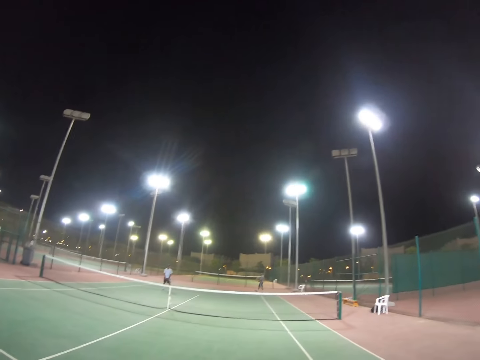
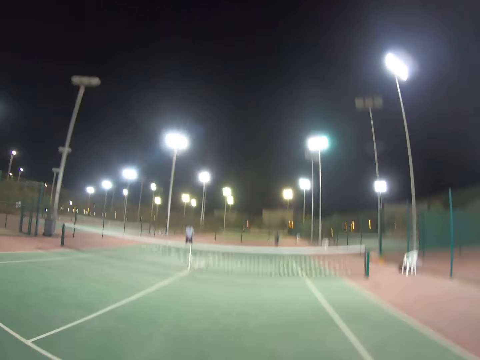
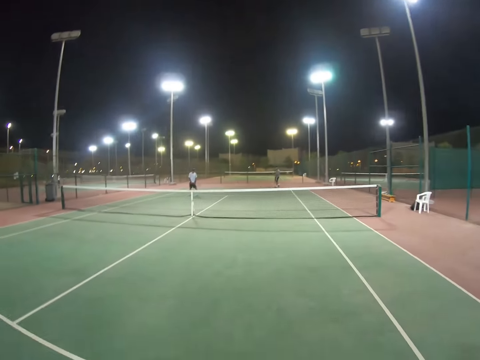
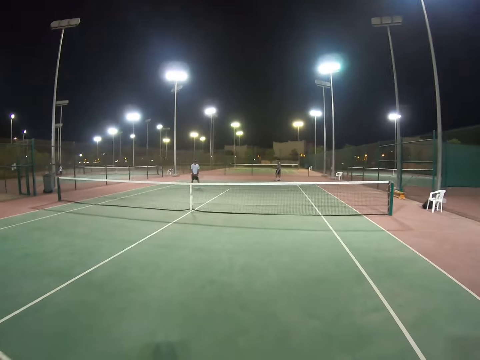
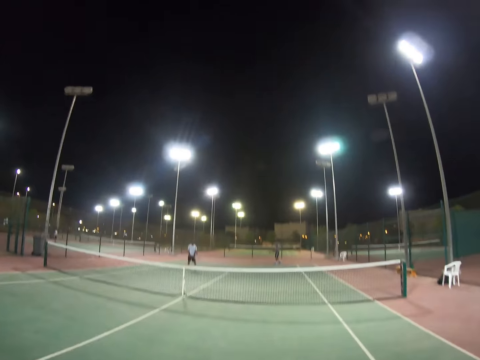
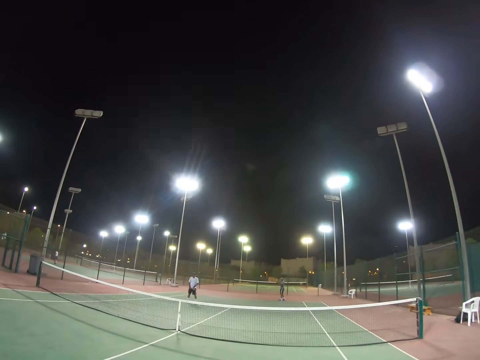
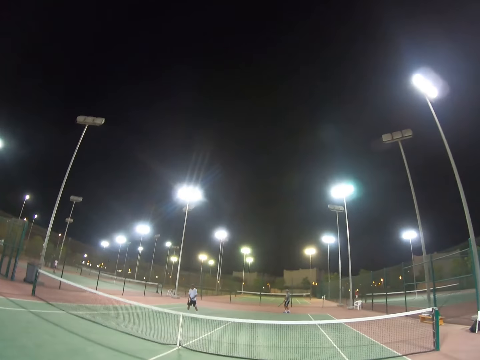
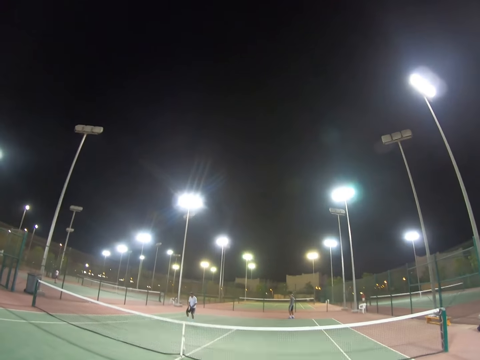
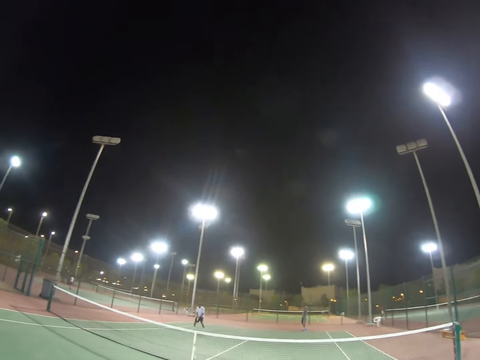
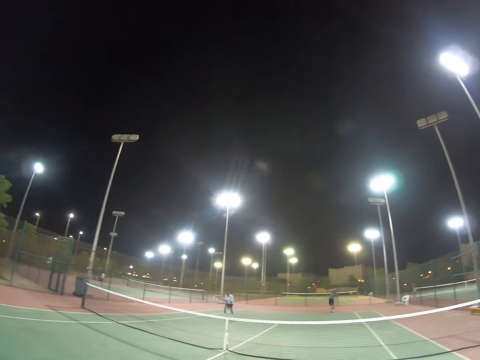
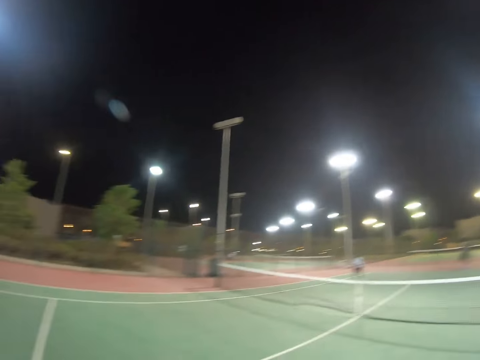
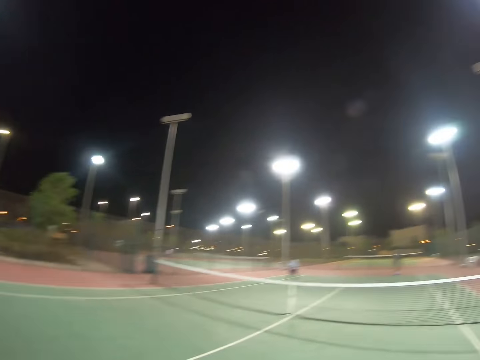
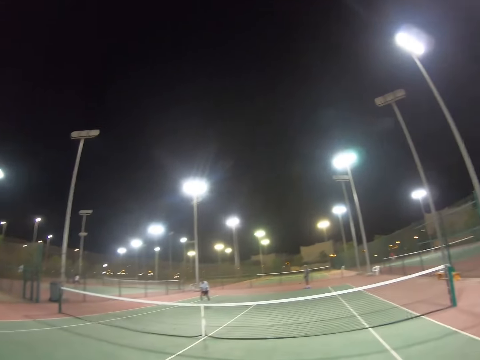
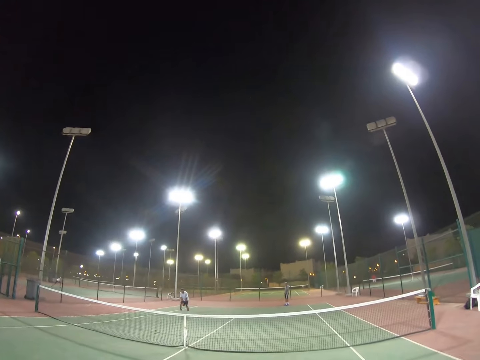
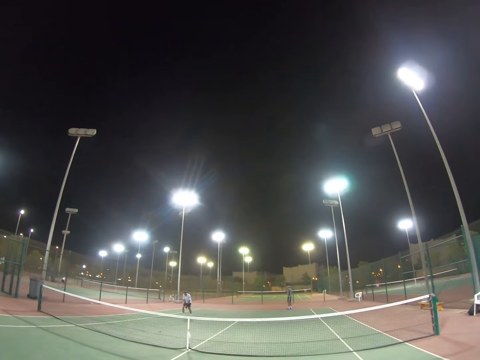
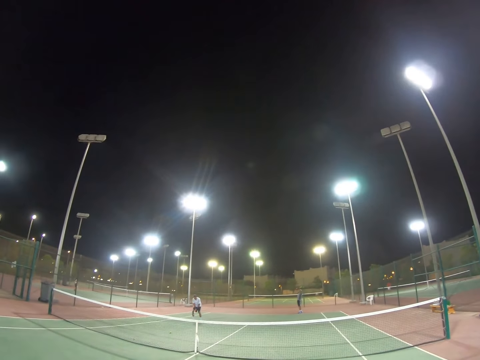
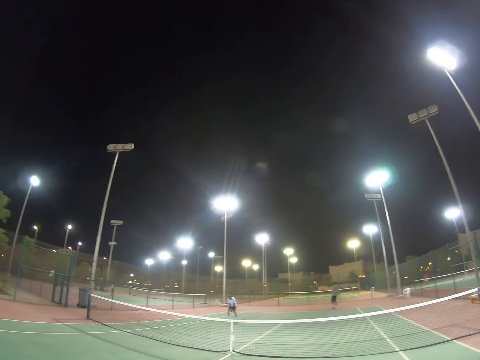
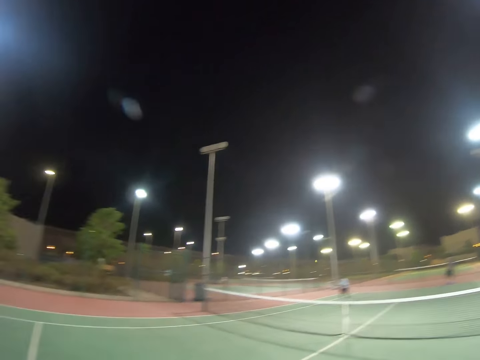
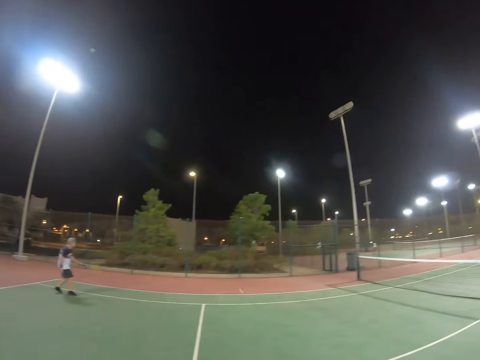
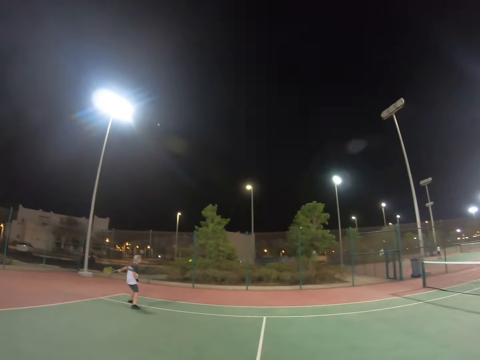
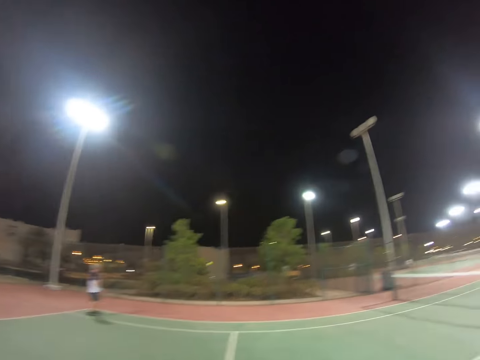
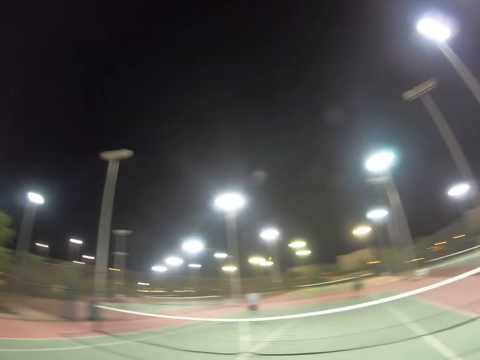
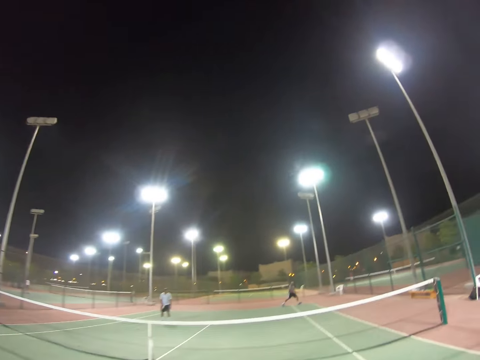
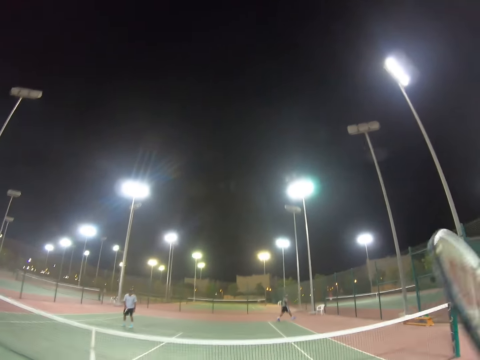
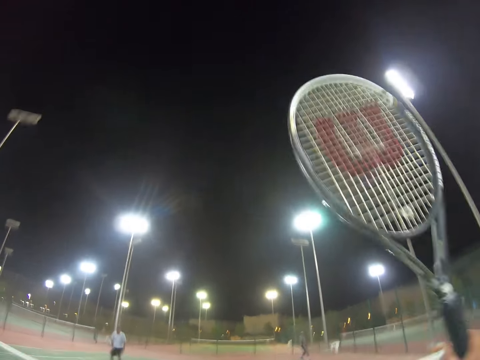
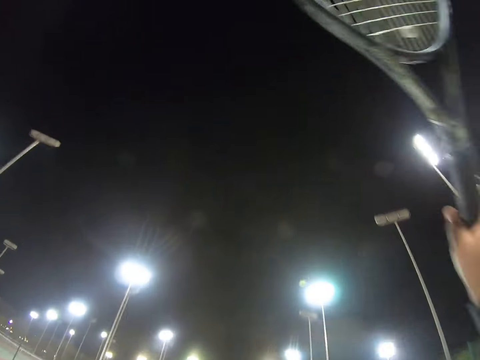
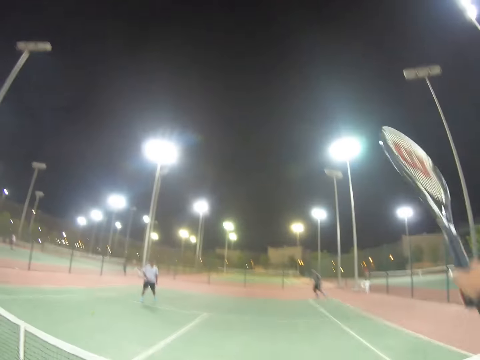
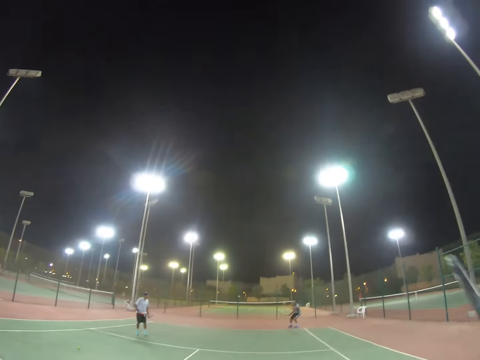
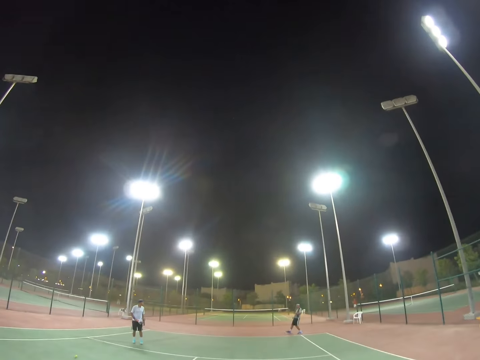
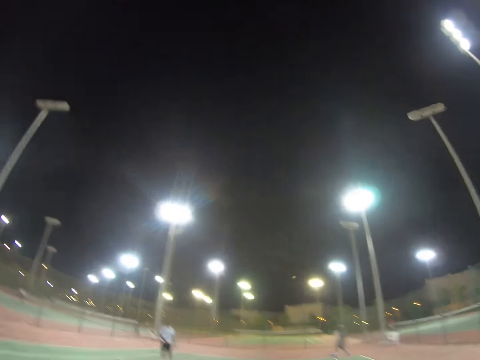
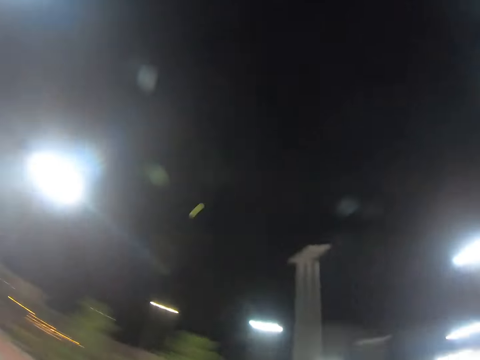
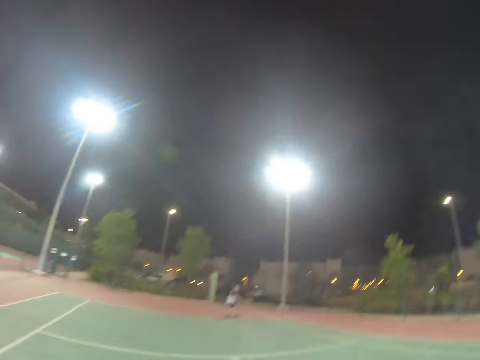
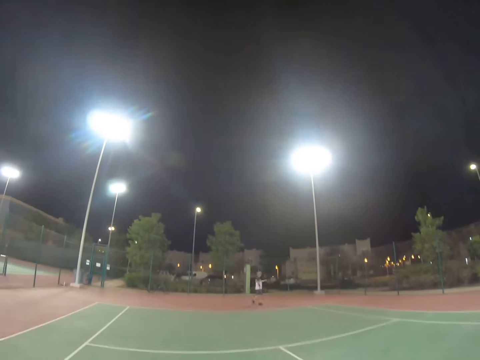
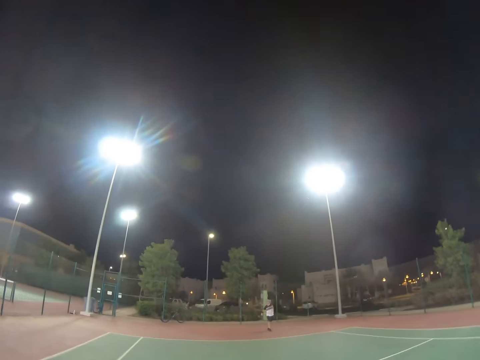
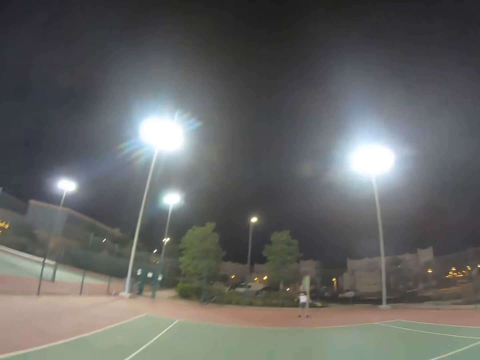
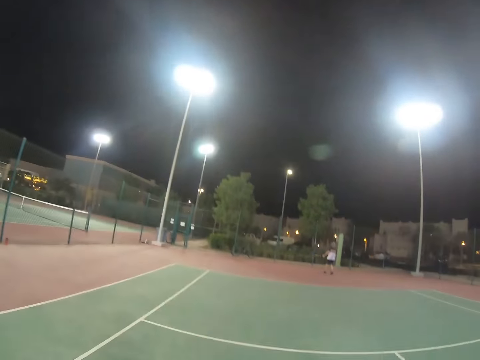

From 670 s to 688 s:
A man walks. A person walks on the field. The man stops. The man throws the ball in the air. Another person walks on the field. The man hits the ball. The man throws the ball in the air. The man hits the ball. Another man swings his racket. The other man hits the ball back. The other person walks after the ball. The first man hits the ball. The camera wearer raises his racket. He hits the ball. The first man runs to the ball and hits the ball. The other person walks toward the ball. The other man swings his racket and hits the ball back.

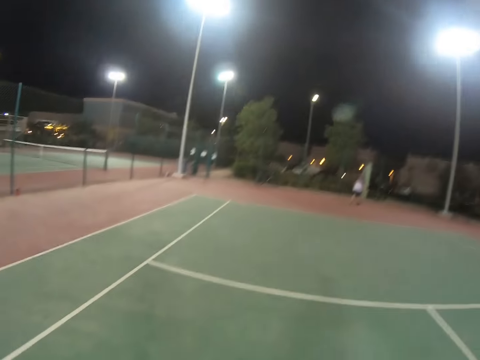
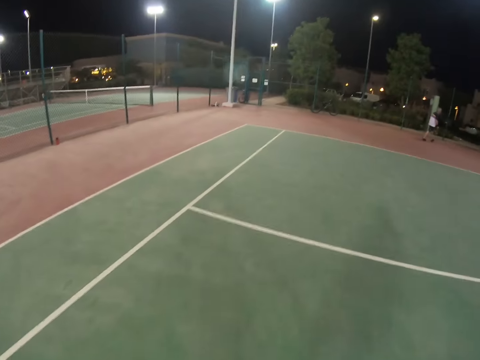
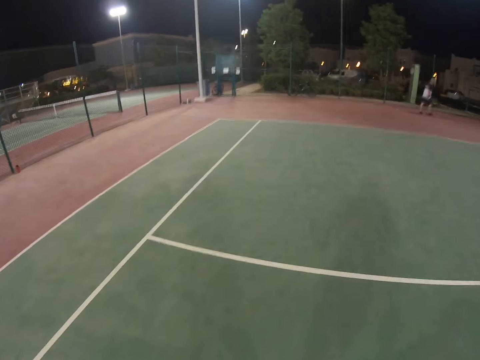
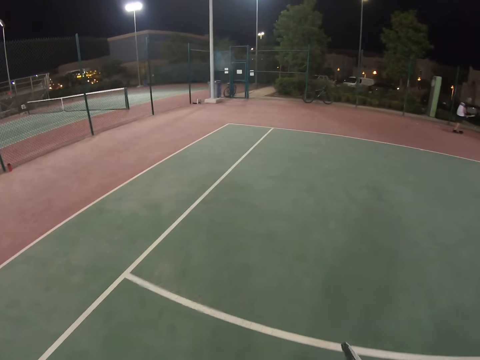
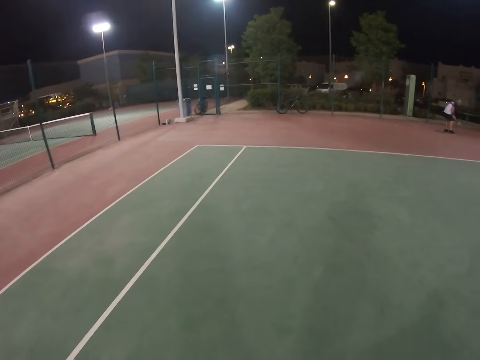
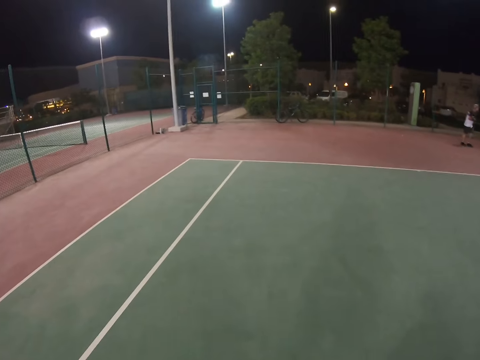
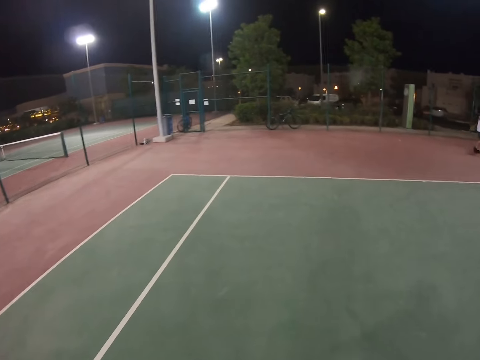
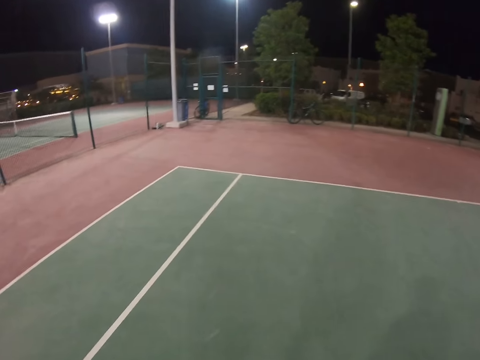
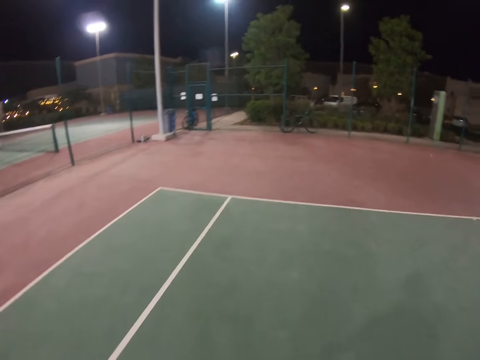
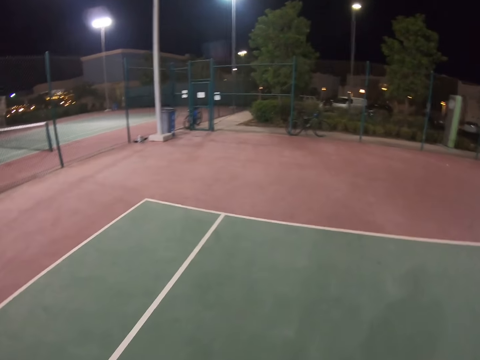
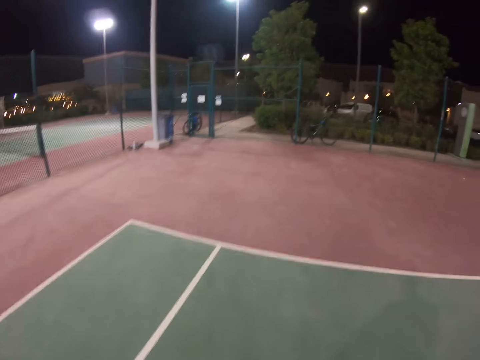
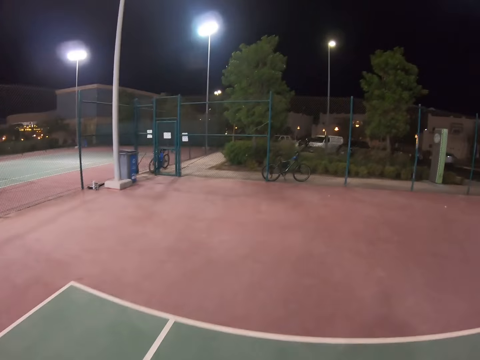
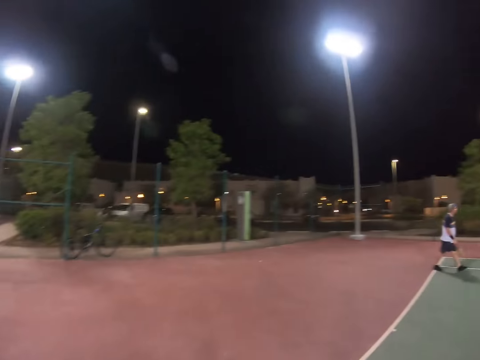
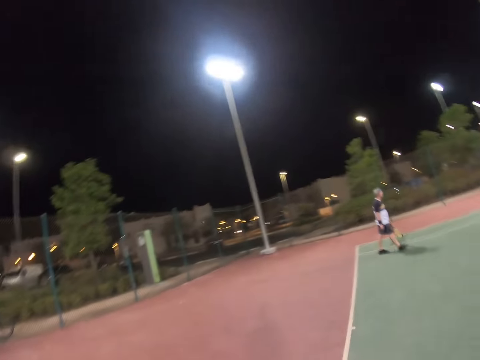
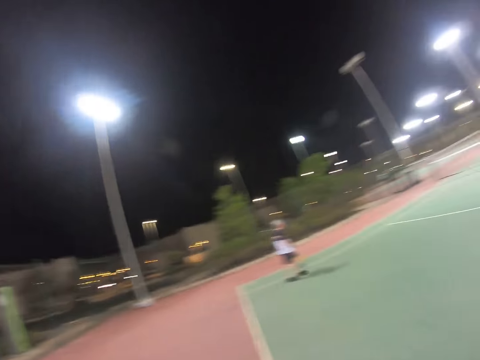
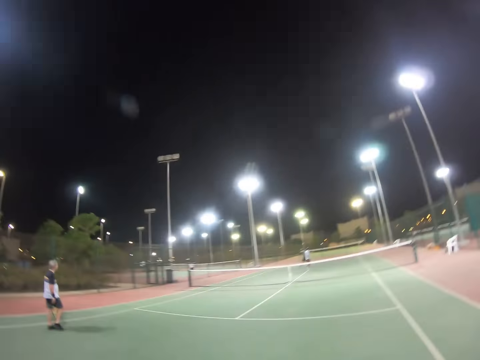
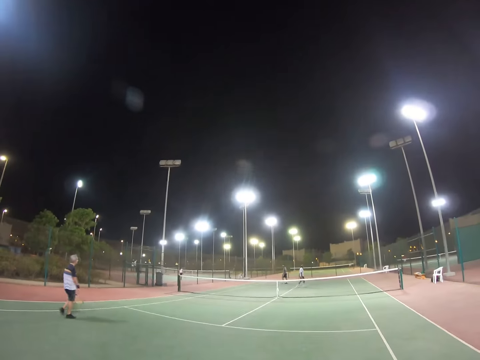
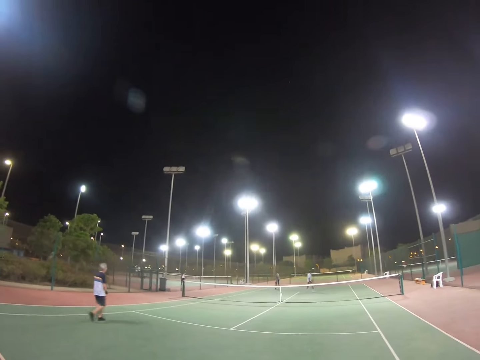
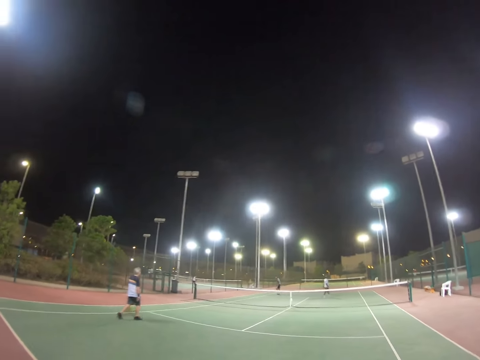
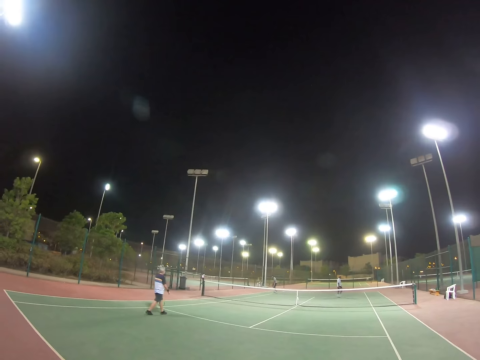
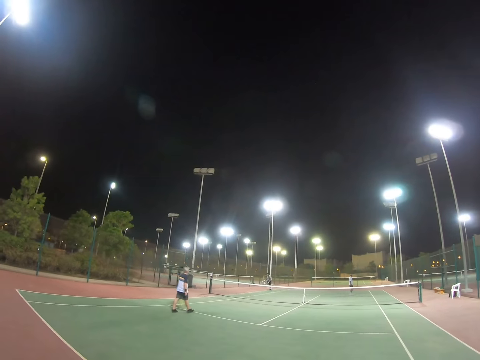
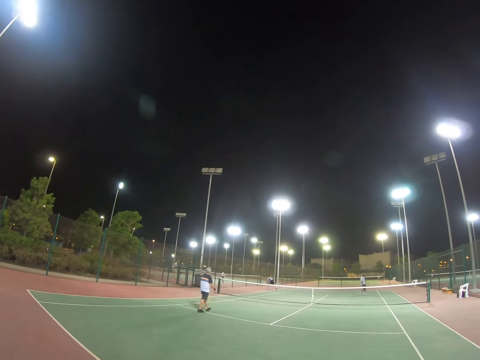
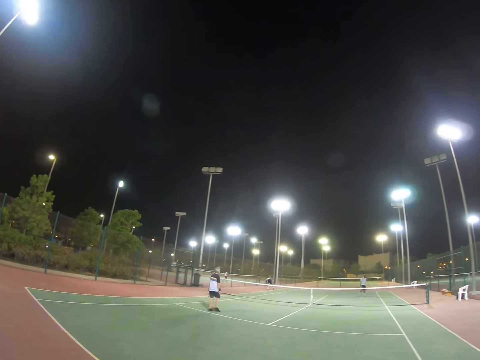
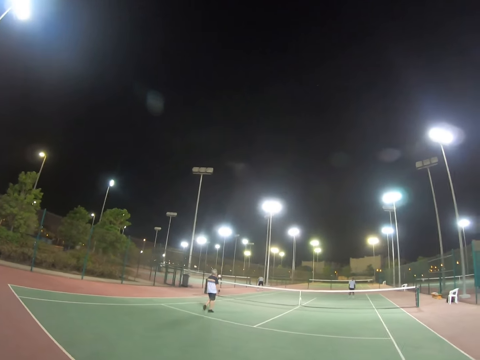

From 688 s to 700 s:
A man walks. The camera wearer walks. They turn. Another man walks towards the ball. A third man walks. The second man picks up the ball from the ground.
